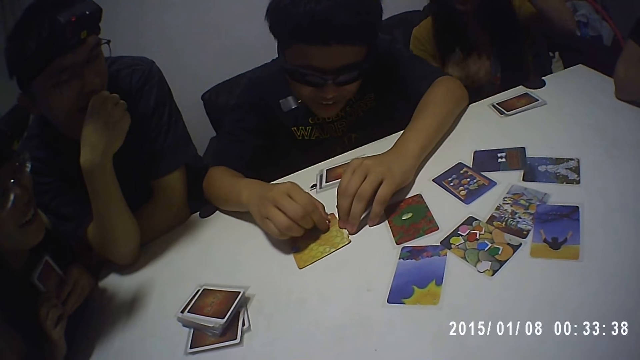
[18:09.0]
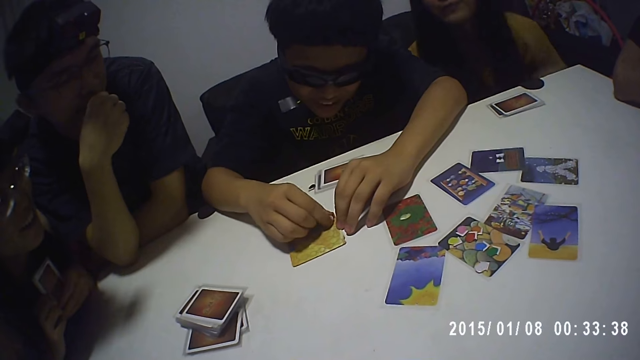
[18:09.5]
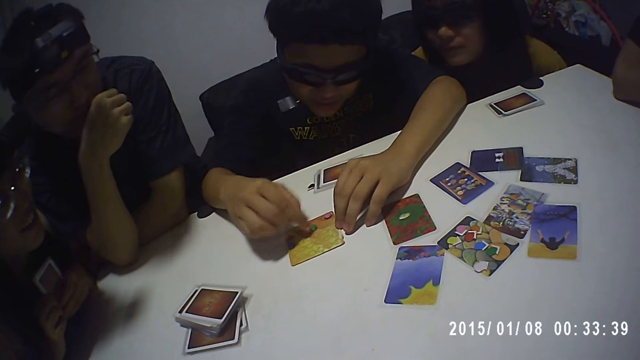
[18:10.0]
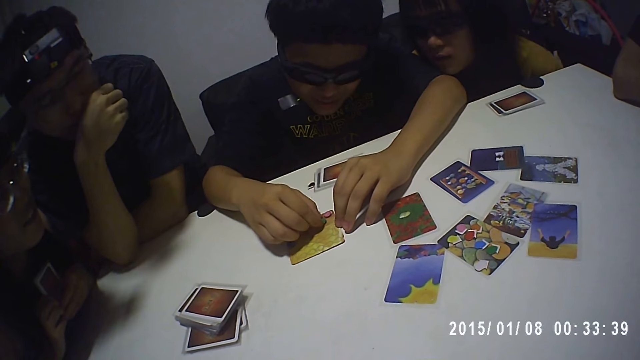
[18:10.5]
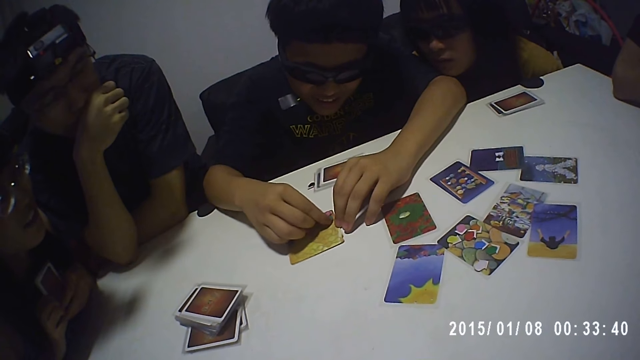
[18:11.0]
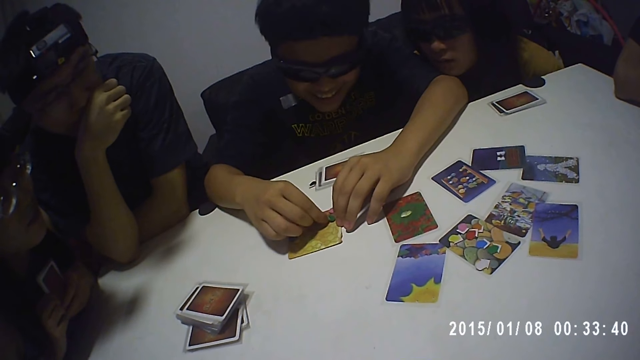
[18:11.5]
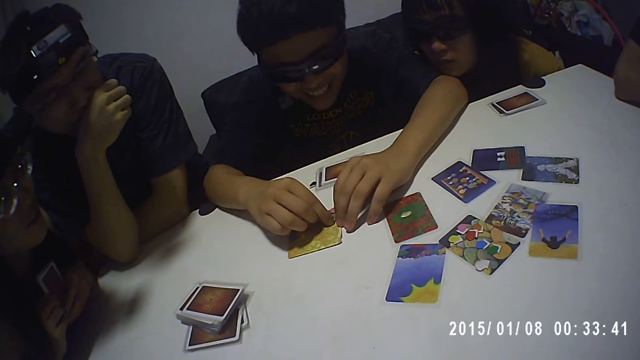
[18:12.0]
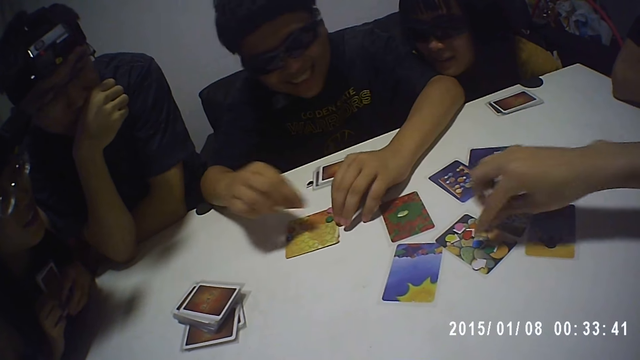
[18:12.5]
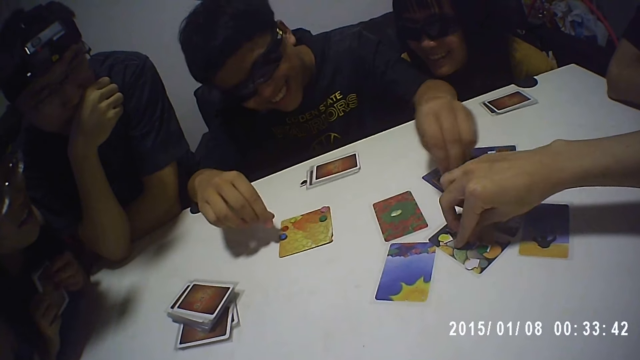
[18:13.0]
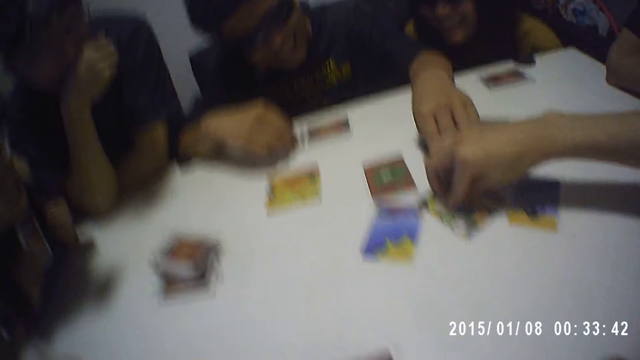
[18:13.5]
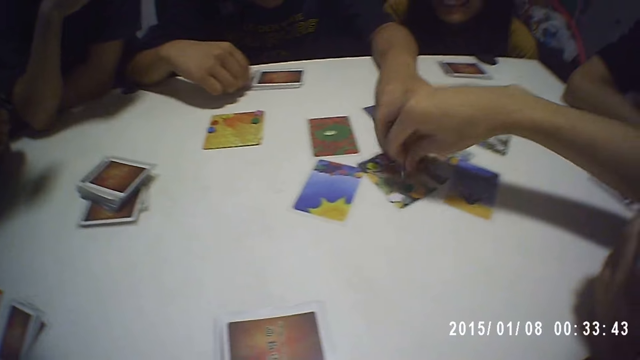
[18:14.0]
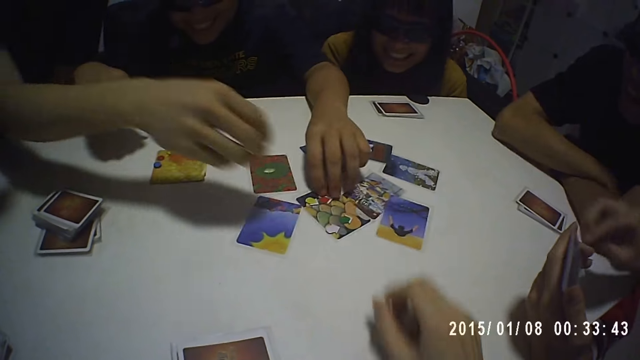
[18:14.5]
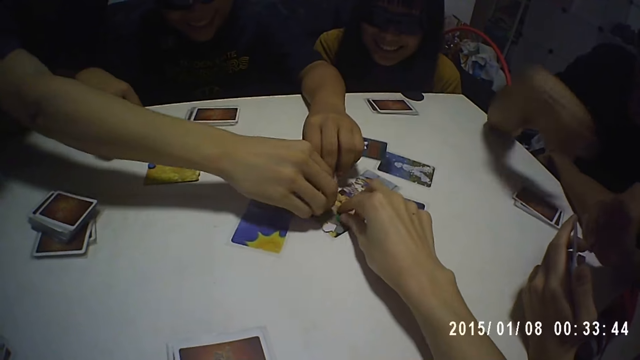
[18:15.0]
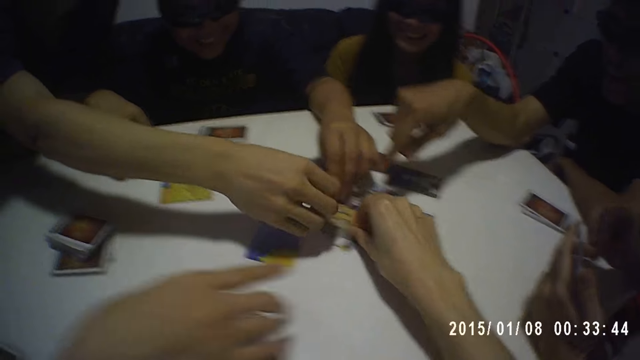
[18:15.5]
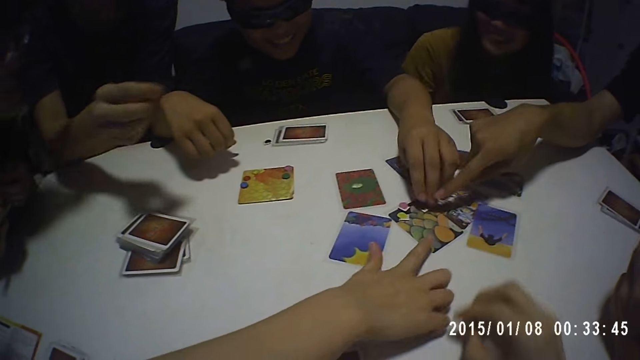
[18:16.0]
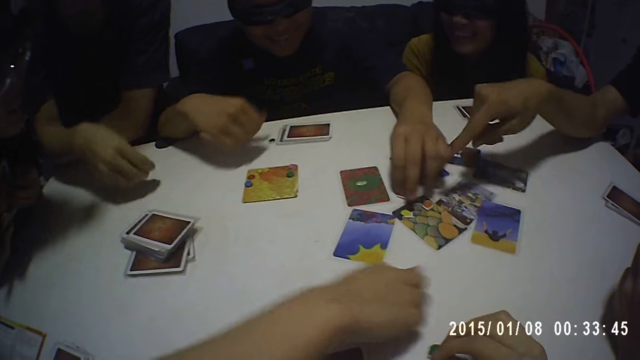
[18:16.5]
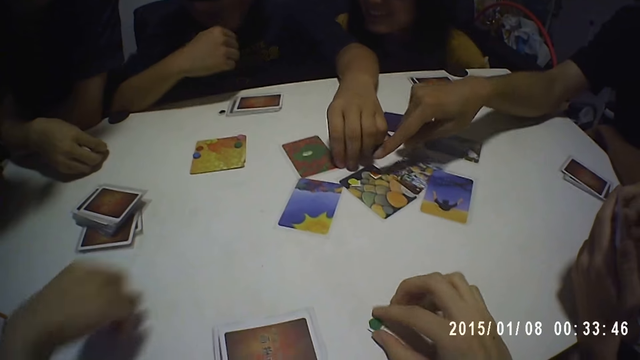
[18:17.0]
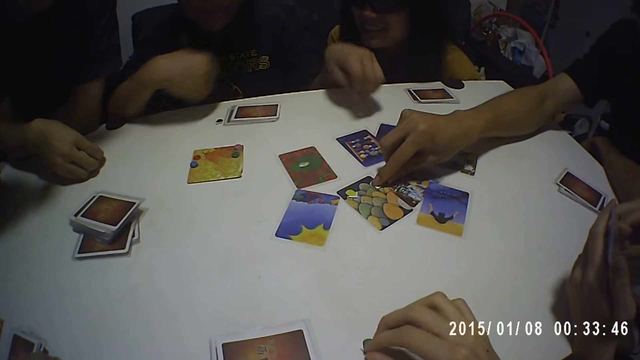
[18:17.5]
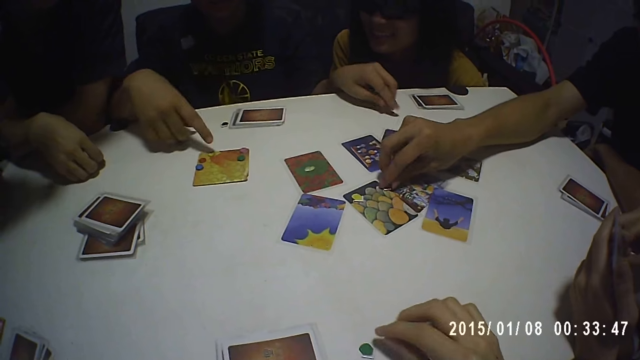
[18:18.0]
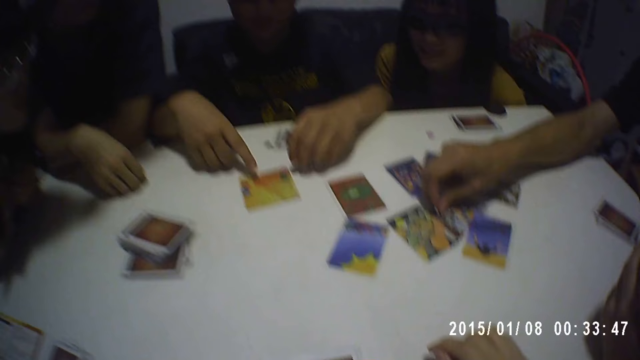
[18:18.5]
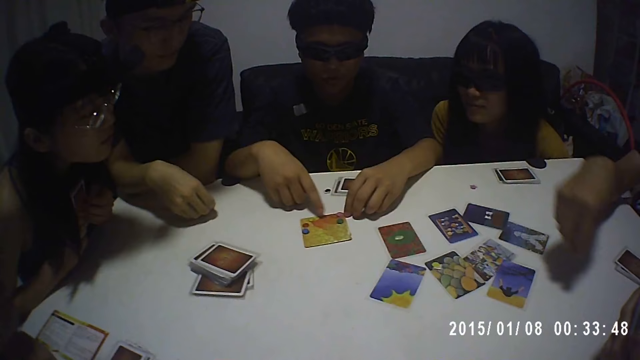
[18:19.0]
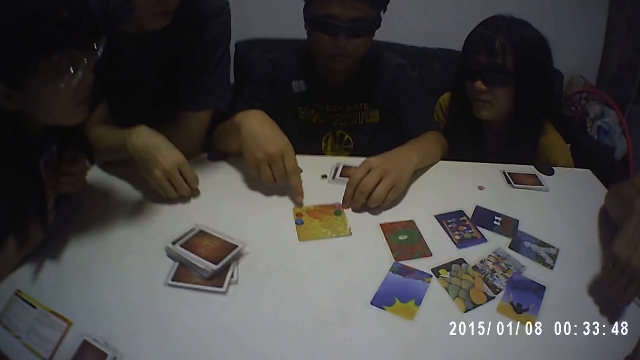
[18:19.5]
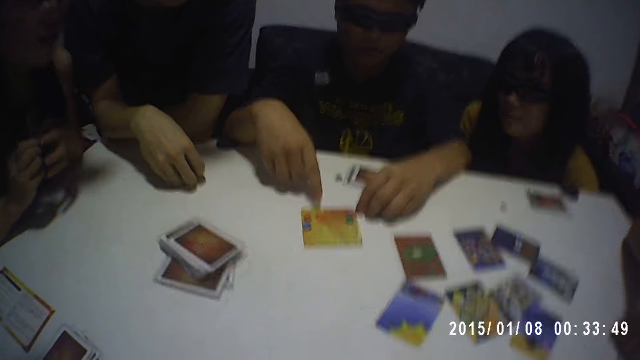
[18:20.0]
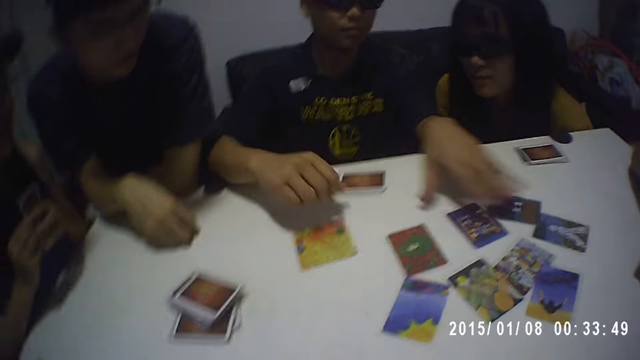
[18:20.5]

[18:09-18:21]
A man picks up the token from the card with his right hand. Another man moves the tokens on the card with his left hand. A third man picks up a piece of paper. A person picks up a piece of paper. The camera wearer picks up a bead or piece of paper from the table. Another person picks up a bead from the table. A fourth man picks up a bead from the table. The third man moves the pebbles on the board.

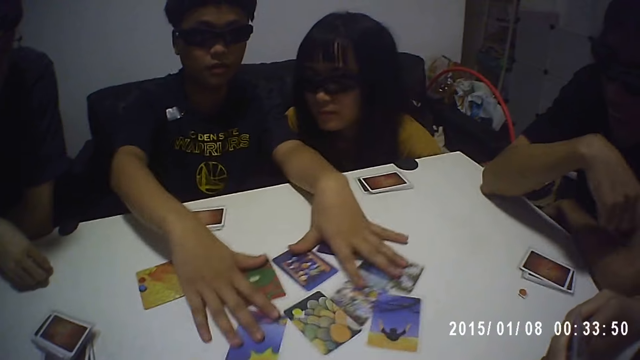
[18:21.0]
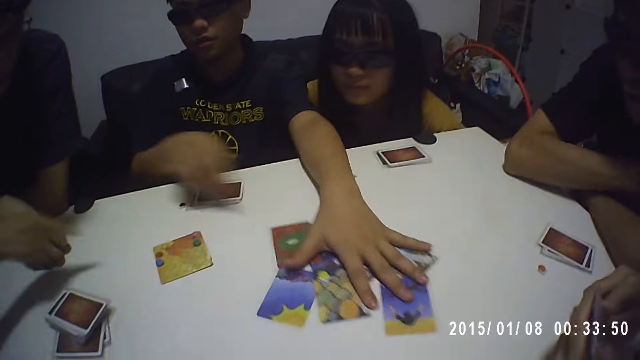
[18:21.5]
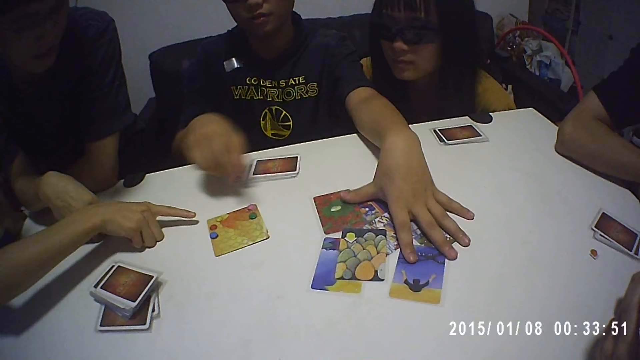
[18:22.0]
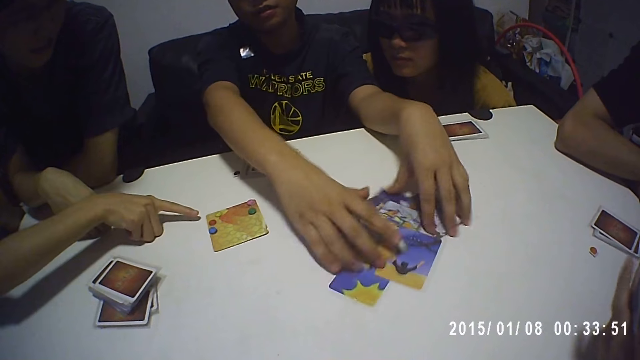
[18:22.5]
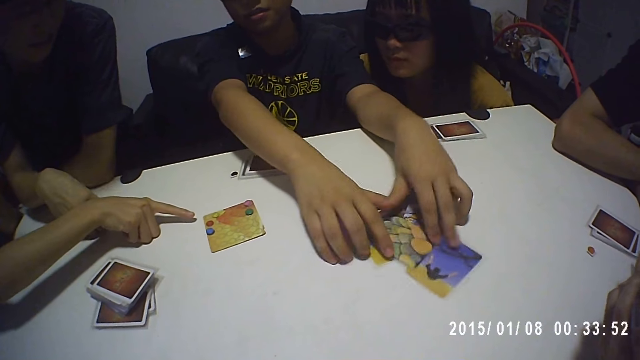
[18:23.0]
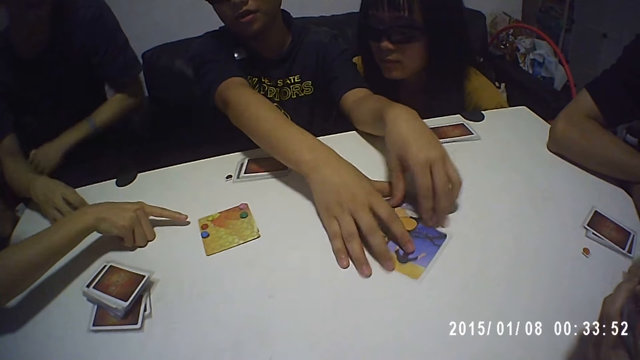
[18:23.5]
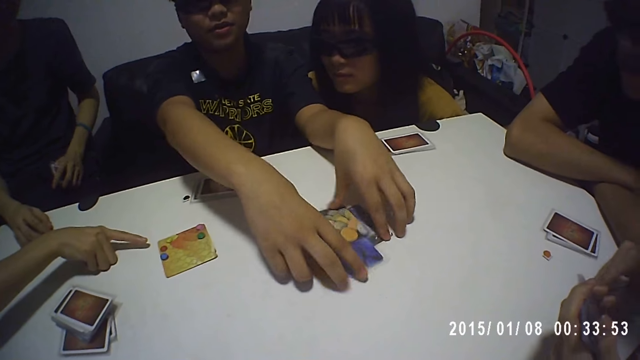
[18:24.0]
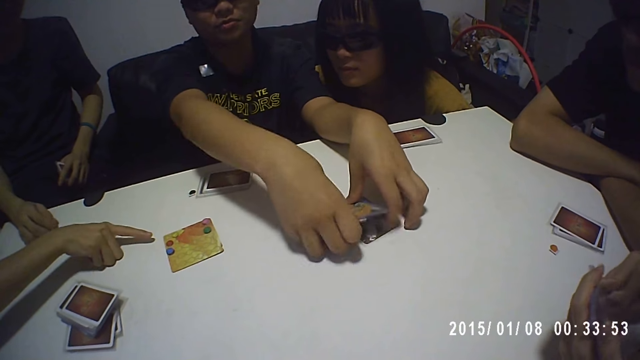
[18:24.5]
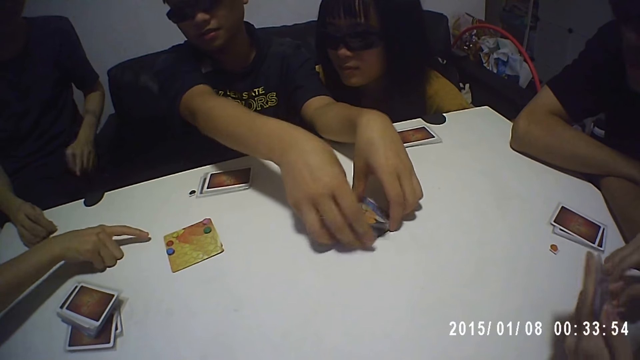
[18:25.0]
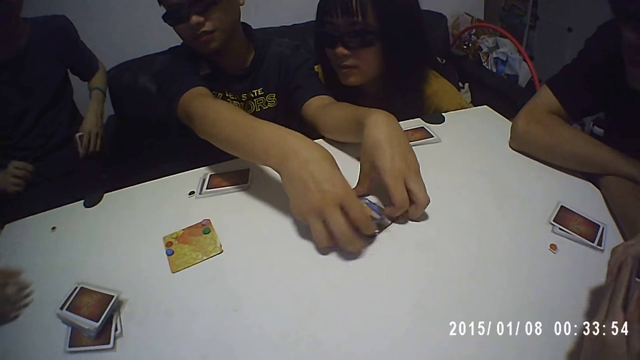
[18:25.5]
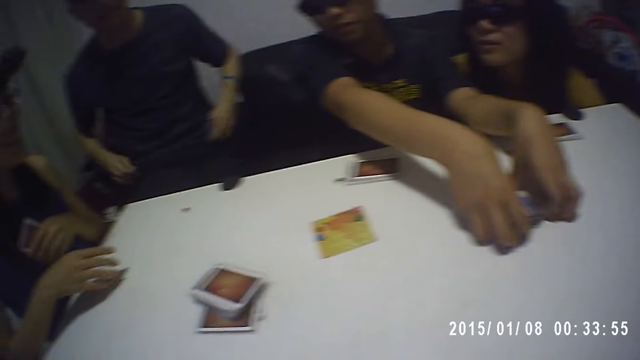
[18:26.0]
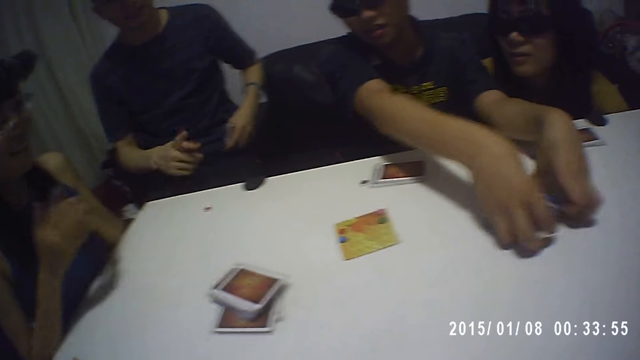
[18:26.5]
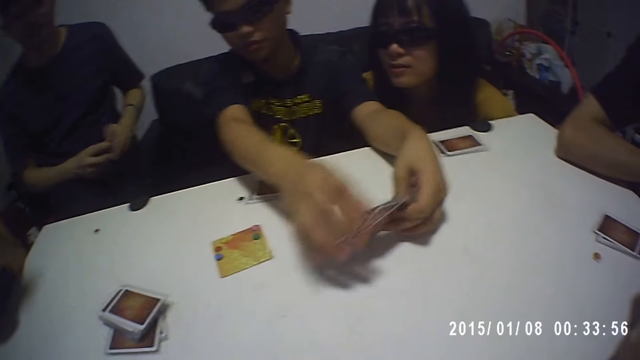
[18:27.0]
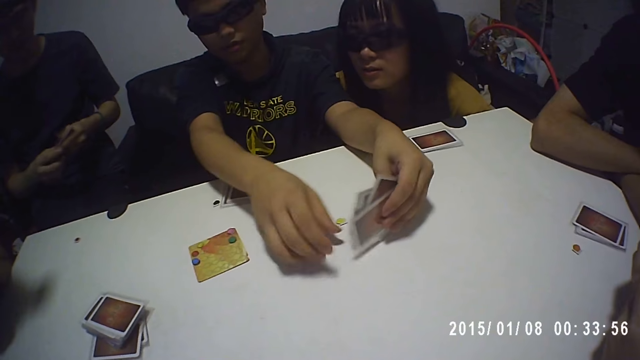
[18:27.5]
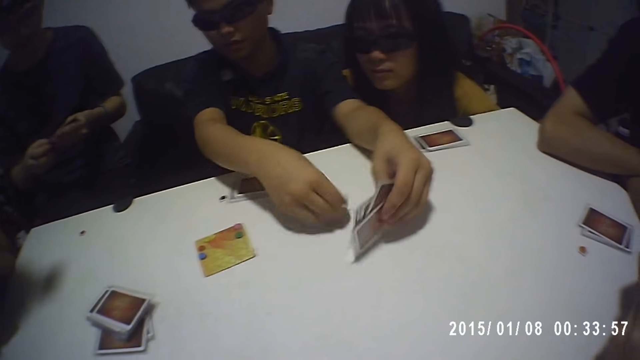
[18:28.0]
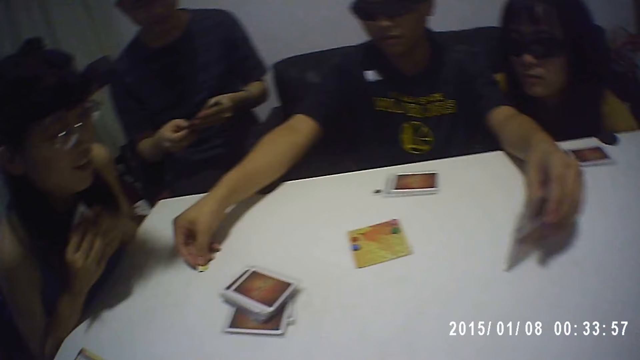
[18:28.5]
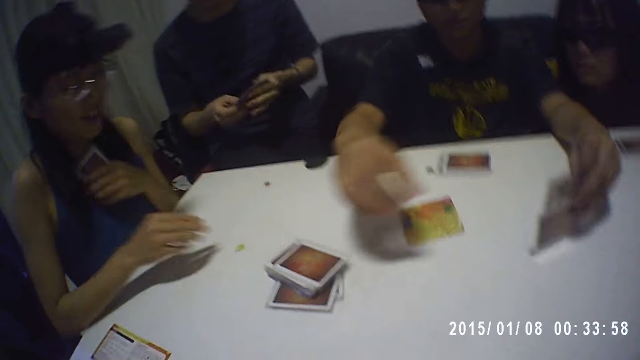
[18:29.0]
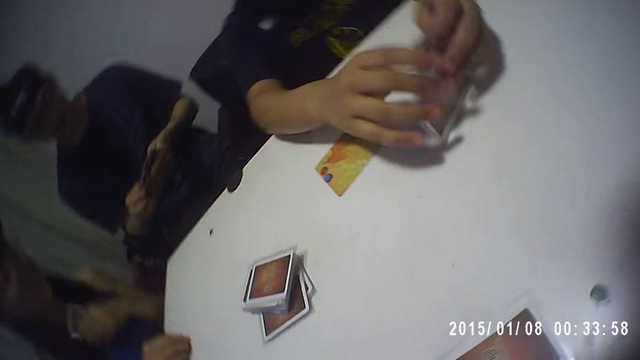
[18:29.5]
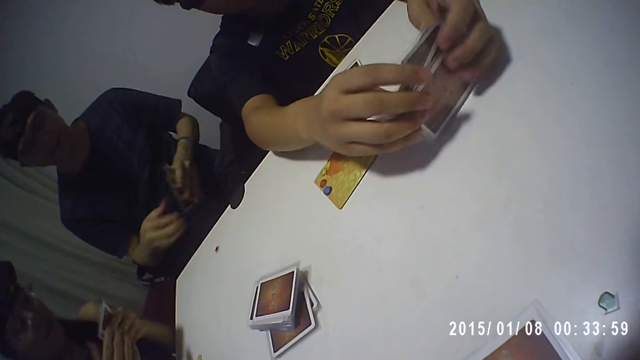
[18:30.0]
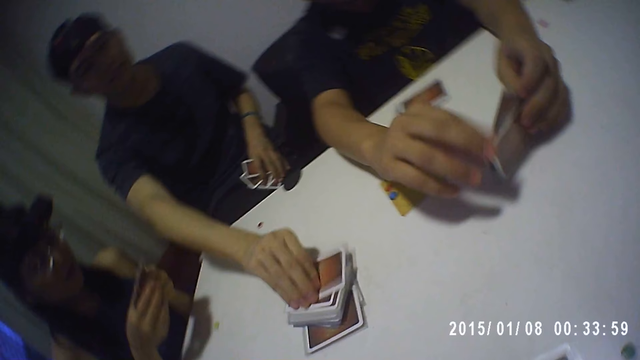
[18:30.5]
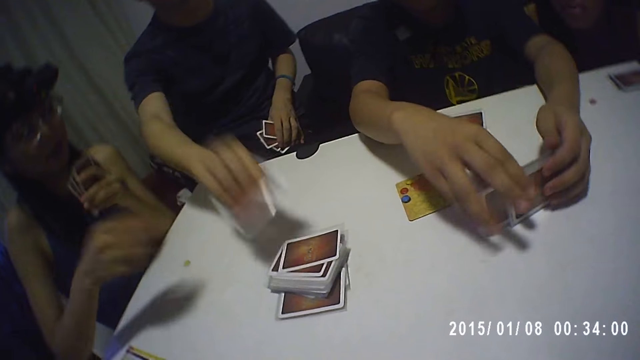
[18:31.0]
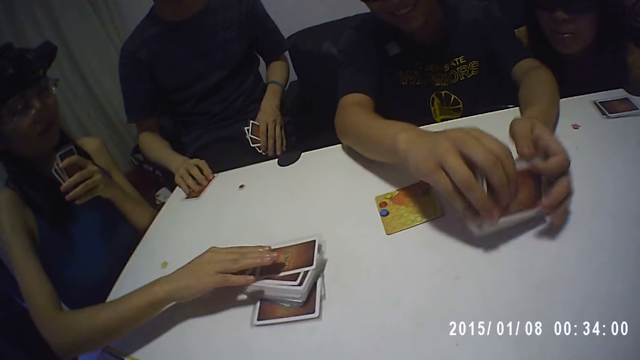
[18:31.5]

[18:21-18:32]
A man moves the cards on the table. A person points at the card. The man picks up the cards from the table, moves the piece of paper on the table, and puts the bead on the table. The person takes the piece of paper from the table. Another person takes the card from the table. A third person takes a card from the deck.
